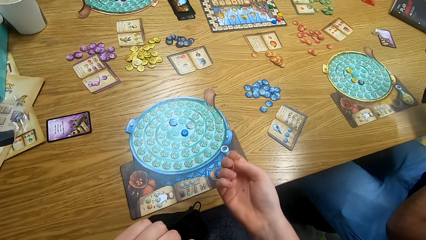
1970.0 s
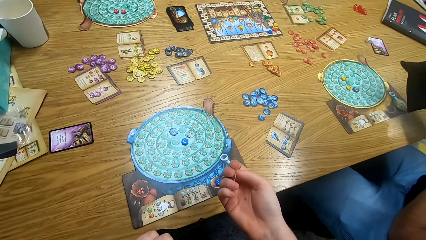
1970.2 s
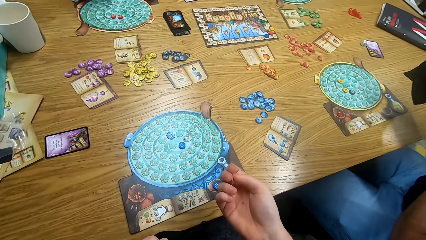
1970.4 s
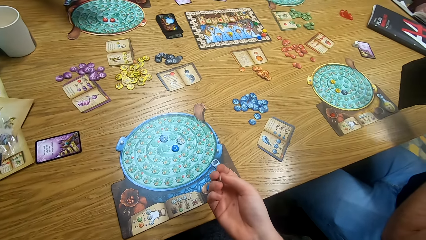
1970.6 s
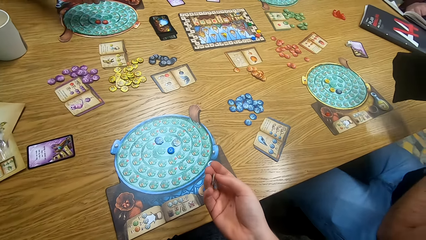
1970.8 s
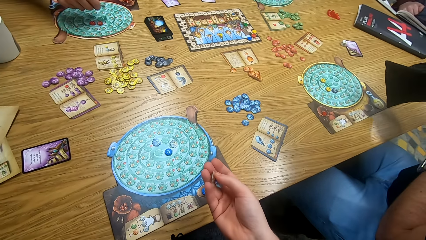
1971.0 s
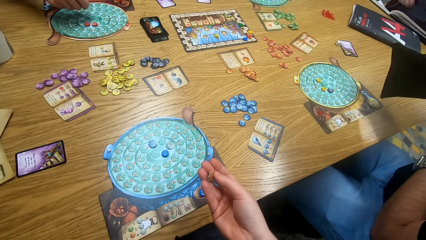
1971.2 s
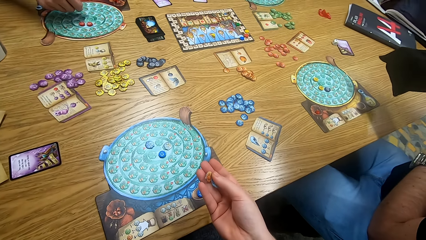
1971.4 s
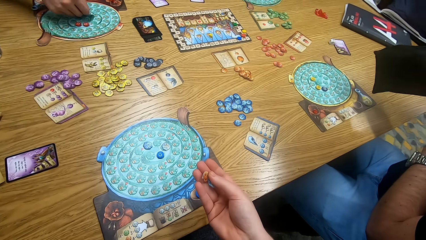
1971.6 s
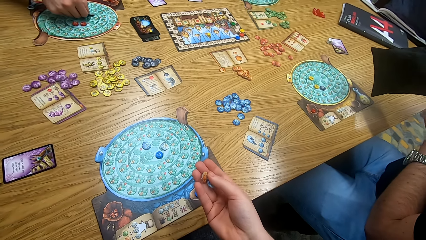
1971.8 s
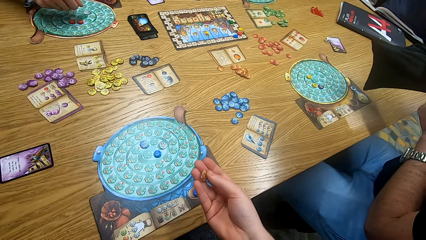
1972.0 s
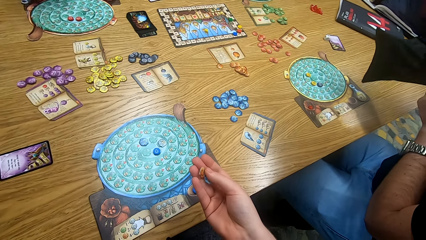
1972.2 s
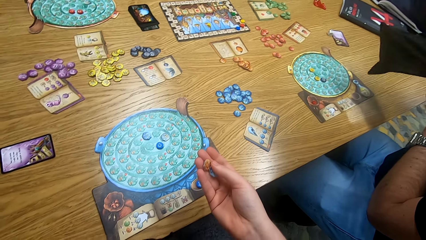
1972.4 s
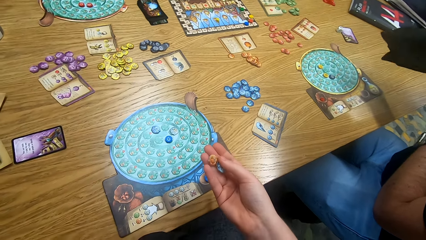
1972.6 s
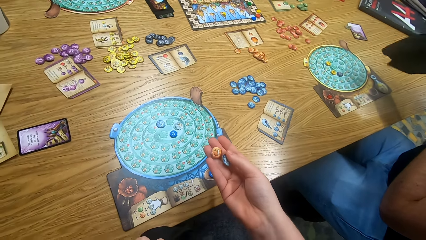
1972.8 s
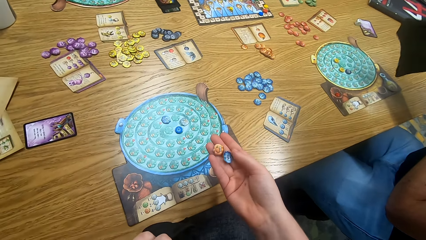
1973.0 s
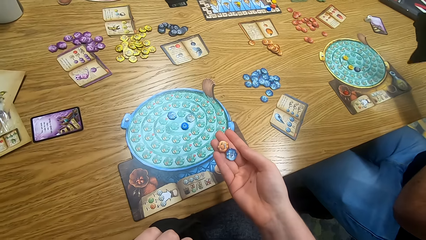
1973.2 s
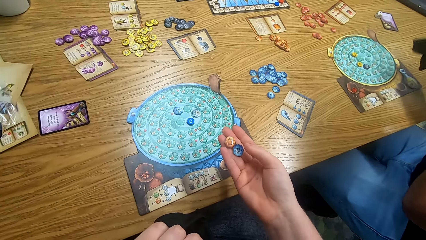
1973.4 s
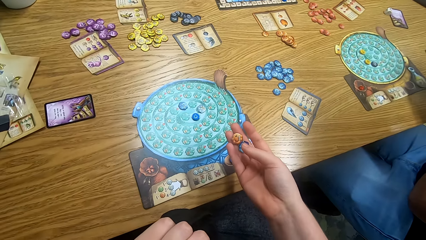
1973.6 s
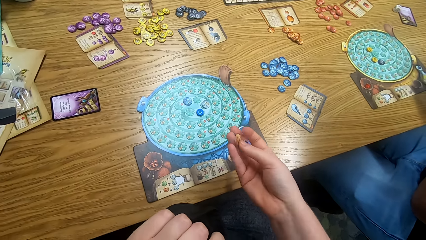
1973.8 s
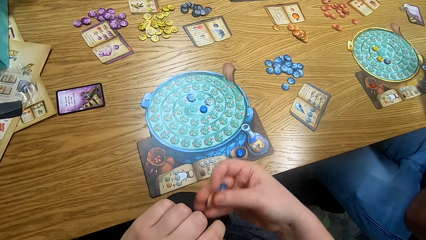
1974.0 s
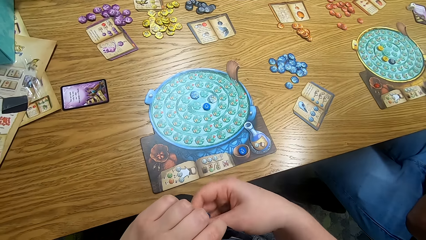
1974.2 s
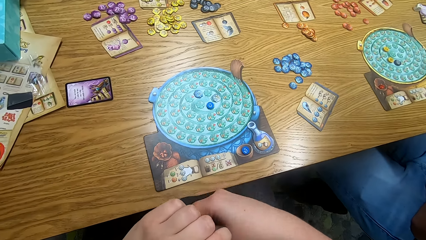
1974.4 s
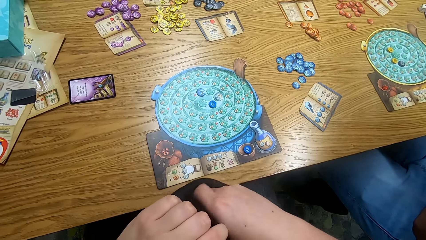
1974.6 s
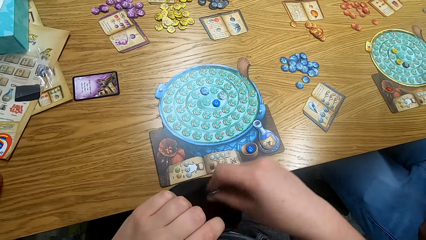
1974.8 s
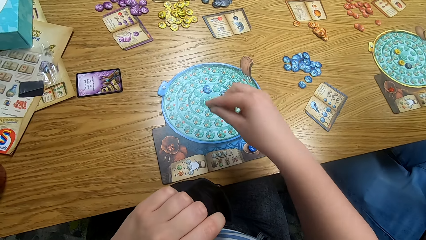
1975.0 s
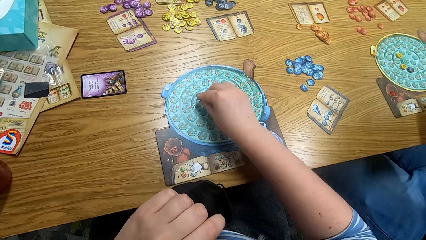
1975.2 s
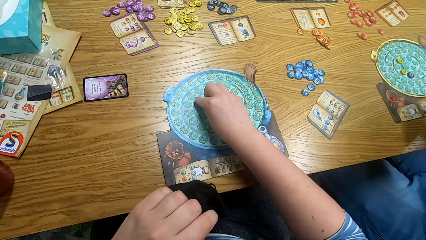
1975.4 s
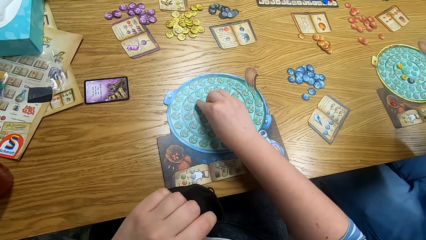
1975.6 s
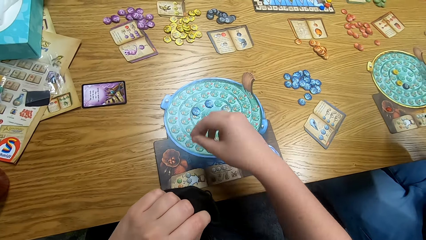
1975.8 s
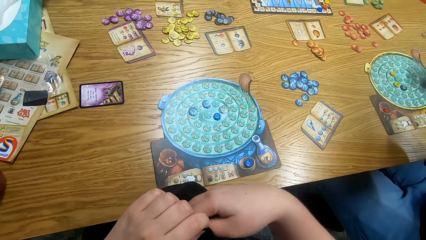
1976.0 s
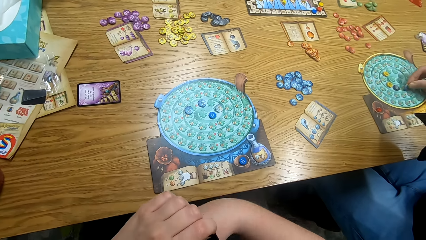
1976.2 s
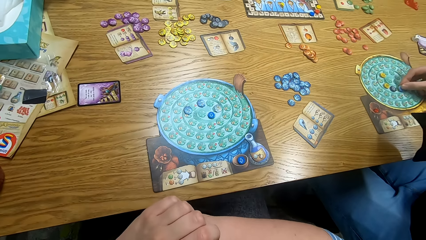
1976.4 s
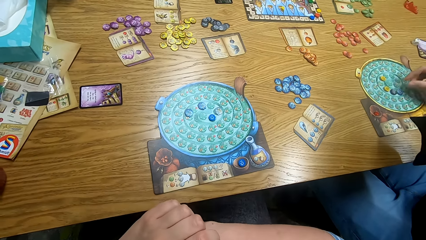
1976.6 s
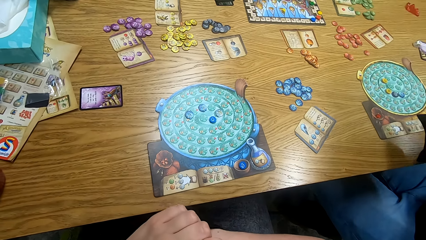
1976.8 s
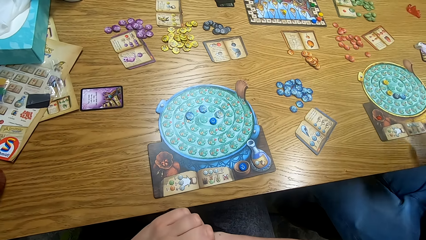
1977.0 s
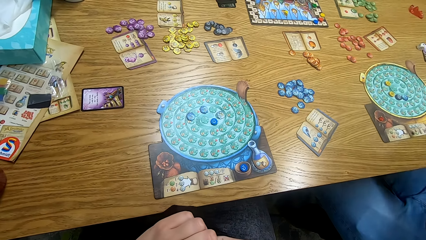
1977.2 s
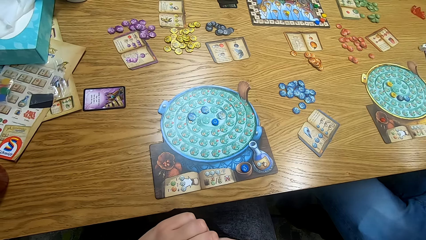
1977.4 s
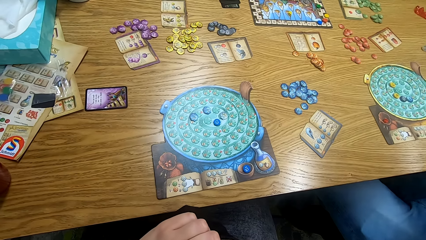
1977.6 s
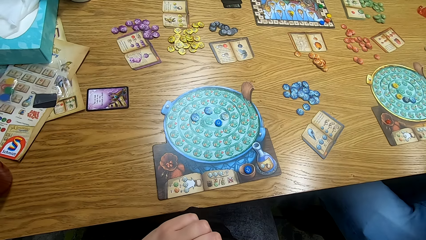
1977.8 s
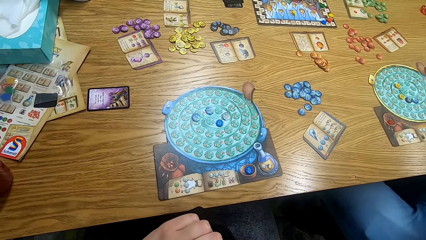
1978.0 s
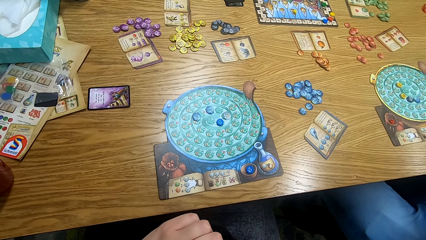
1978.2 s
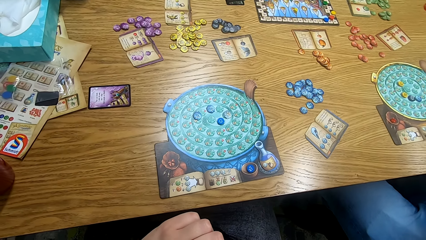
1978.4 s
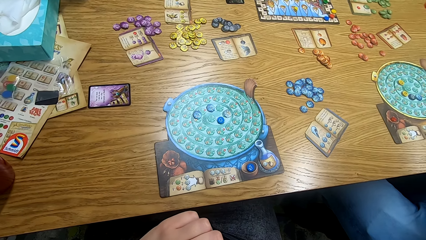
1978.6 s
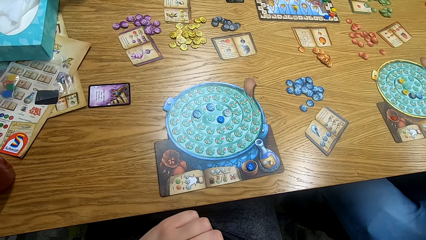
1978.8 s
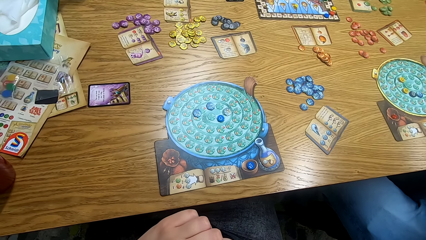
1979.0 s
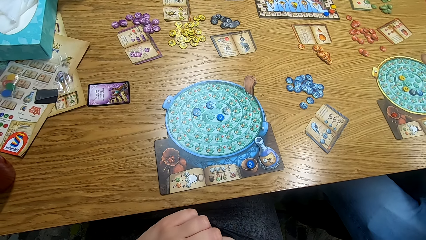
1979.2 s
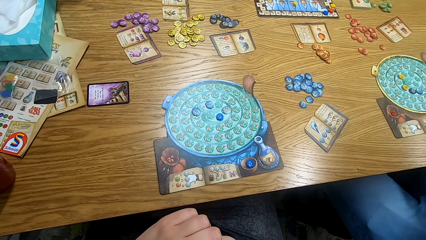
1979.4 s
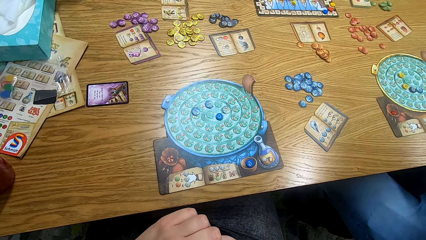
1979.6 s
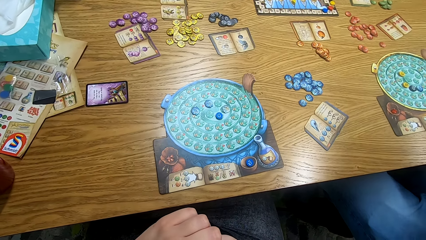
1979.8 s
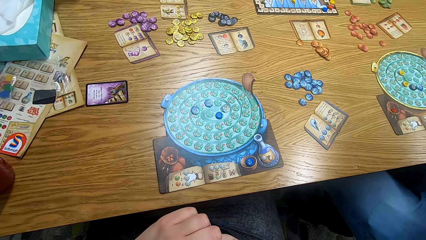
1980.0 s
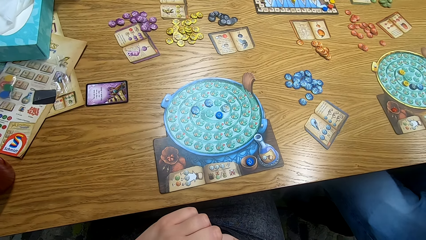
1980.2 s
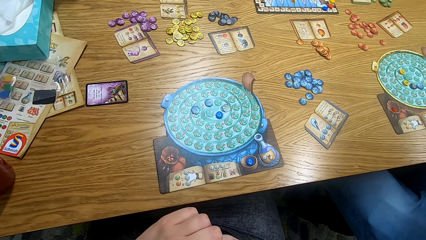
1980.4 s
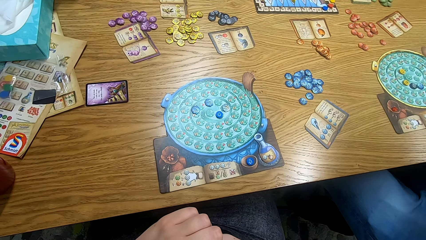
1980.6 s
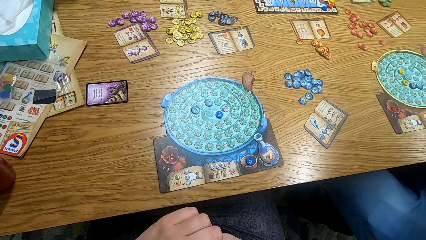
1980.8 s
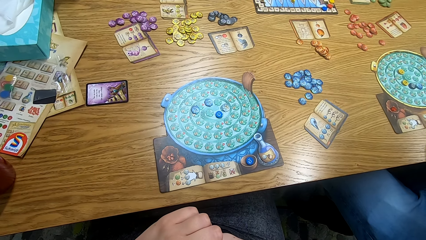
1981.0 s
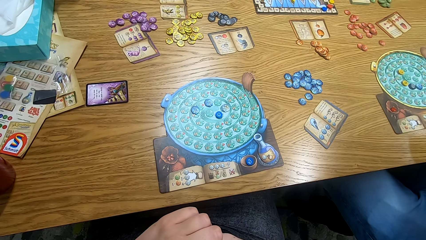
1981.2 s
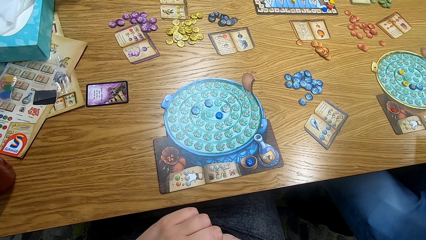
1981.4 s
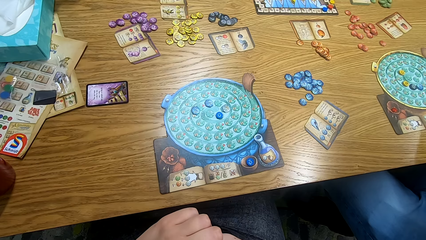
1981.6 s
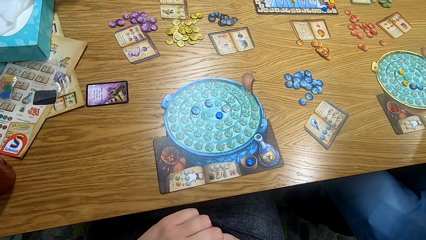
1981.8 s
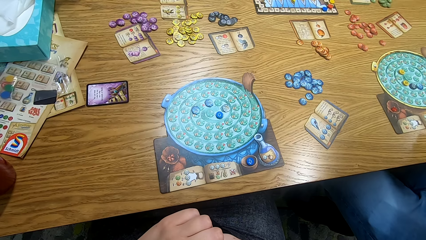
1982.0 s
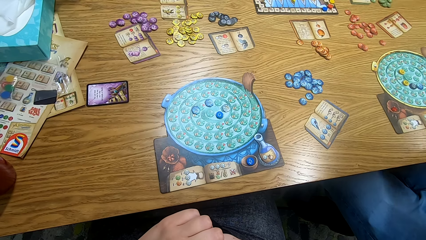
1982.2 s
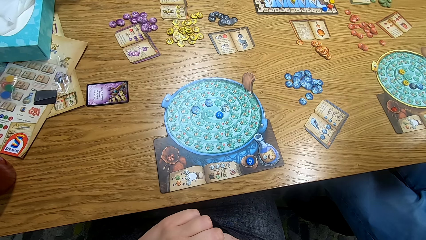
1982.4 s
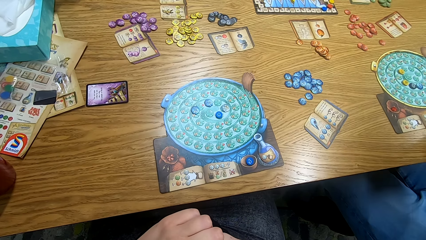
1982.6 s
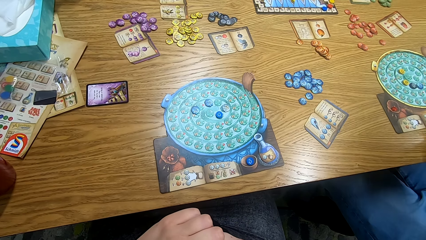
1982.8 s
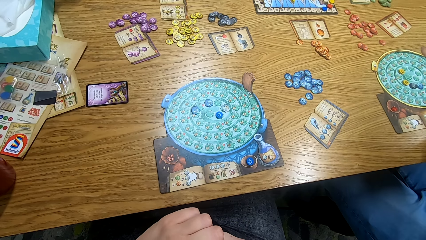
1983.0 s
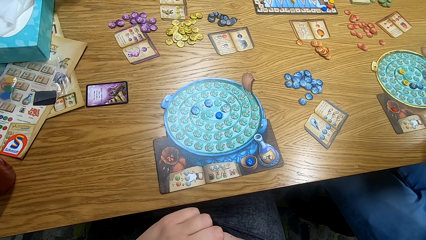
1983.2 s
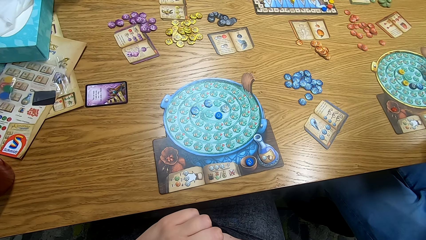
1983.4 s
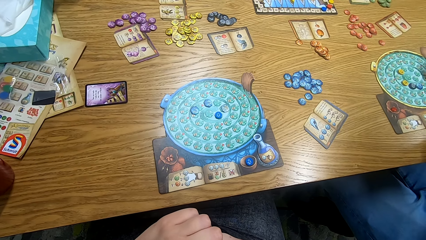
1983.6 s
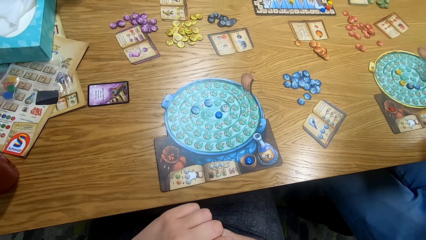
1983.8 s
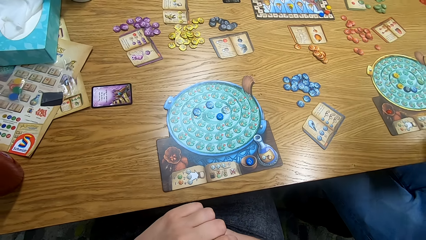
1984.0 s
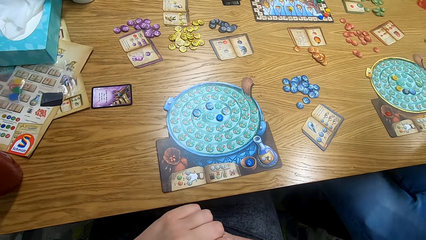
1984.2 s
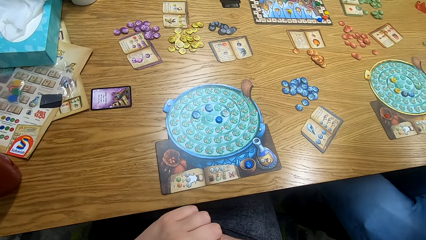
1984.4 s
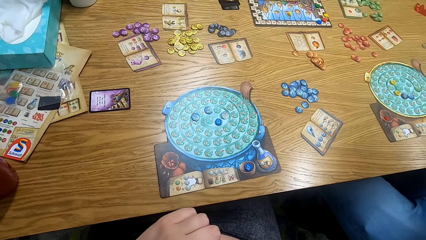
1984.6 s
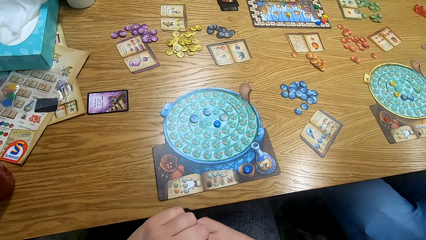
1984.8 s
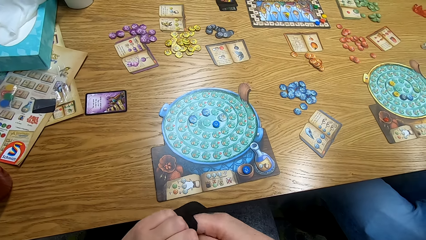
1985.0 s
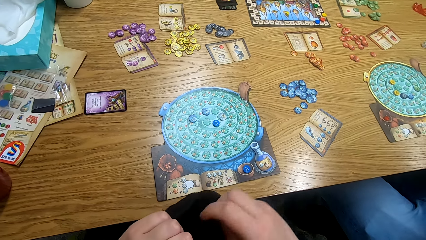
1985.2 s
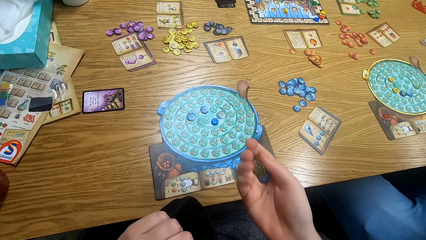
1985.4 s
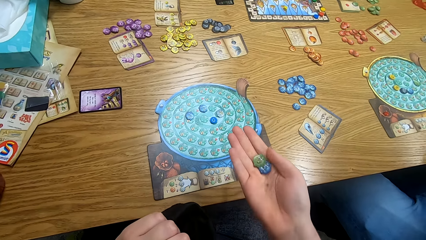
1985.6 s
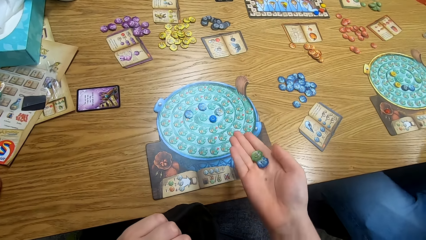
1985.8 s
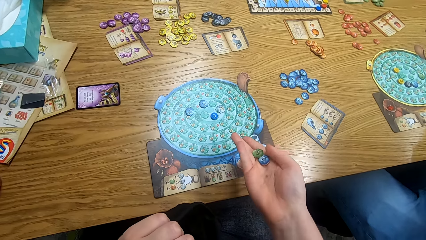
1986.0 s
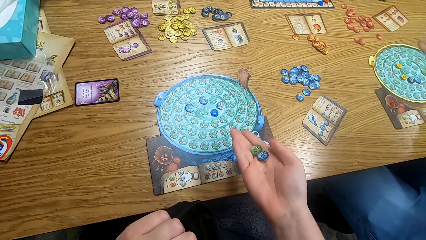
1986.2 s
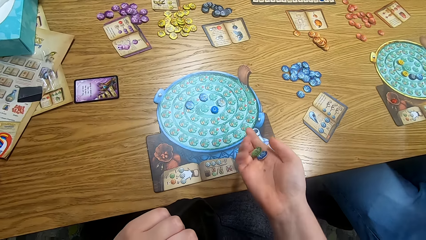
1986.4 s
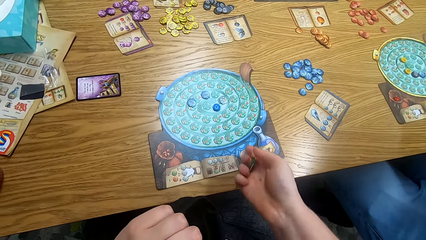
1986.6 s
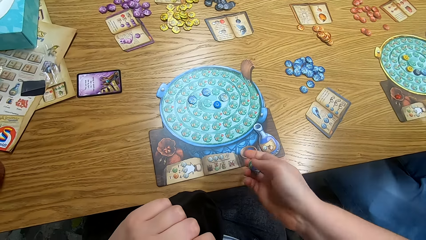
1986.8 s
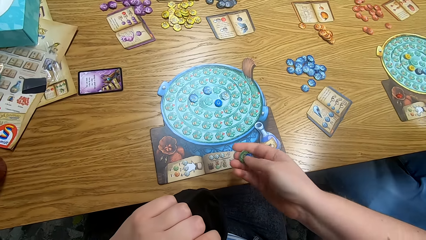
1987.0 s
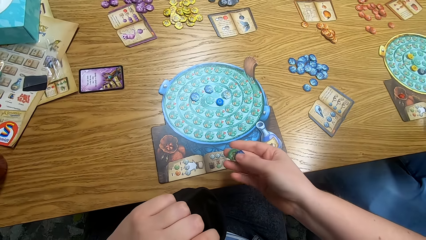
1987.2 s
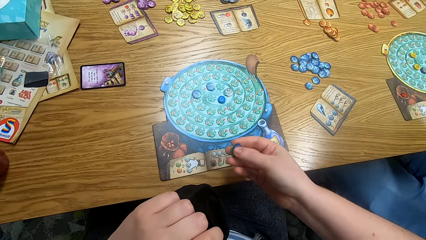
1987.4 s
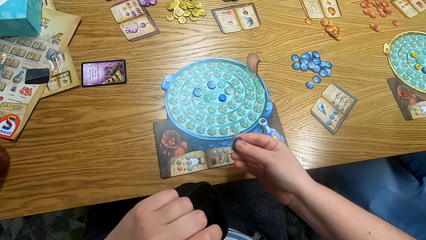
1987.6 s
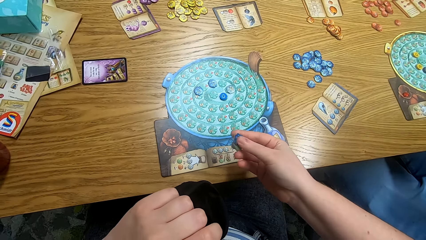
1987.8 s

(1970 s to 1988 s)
A man shakes the tokens in the bag. Another man places the token on the board. The camera wearer puts the token in the bag. He places the token on the board. The first man places the token on the board. He places the token on the board again. The camera wearer takes a token from the bag. He looks at the tokens in his hand.
